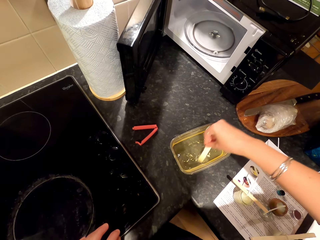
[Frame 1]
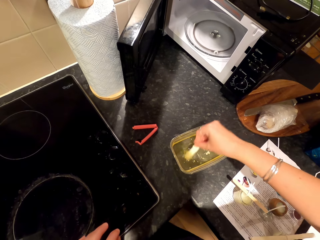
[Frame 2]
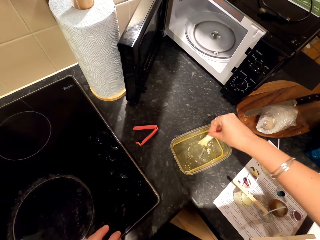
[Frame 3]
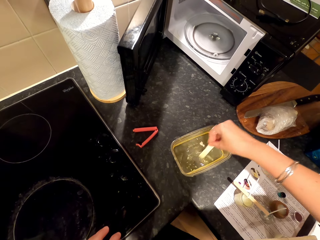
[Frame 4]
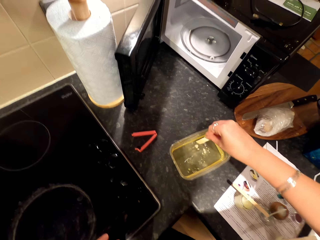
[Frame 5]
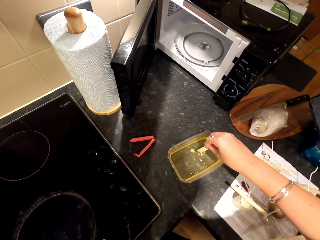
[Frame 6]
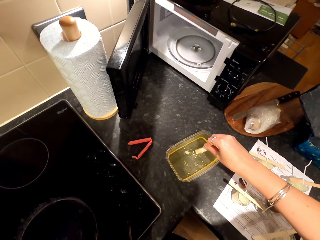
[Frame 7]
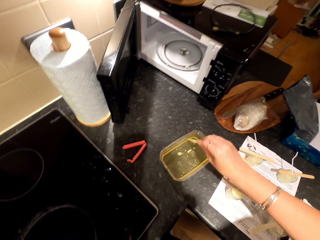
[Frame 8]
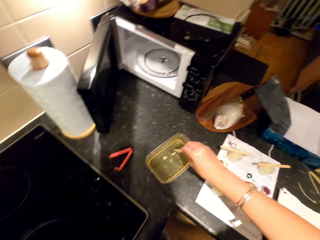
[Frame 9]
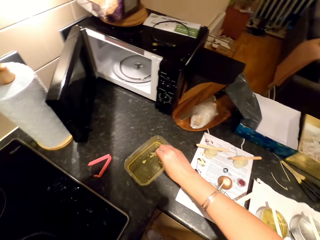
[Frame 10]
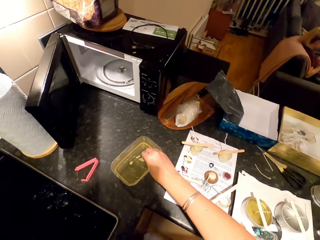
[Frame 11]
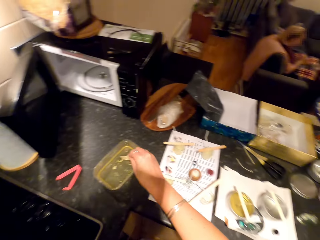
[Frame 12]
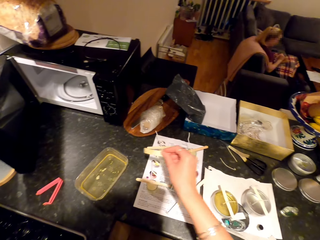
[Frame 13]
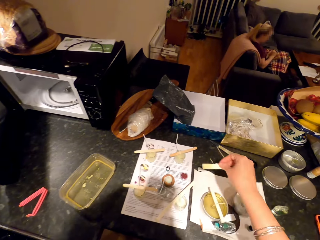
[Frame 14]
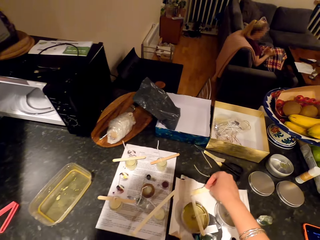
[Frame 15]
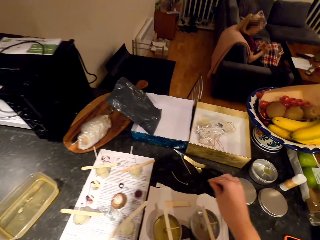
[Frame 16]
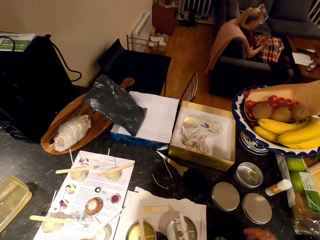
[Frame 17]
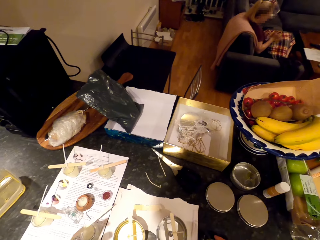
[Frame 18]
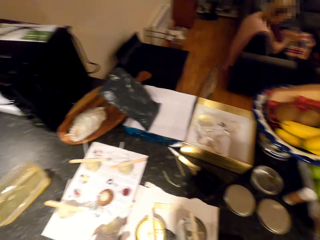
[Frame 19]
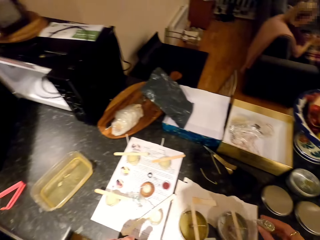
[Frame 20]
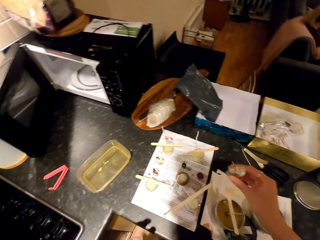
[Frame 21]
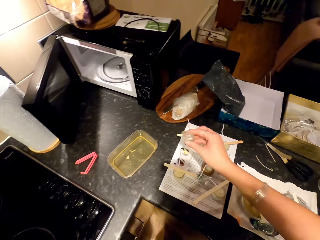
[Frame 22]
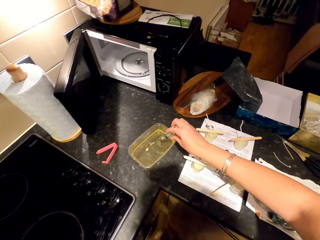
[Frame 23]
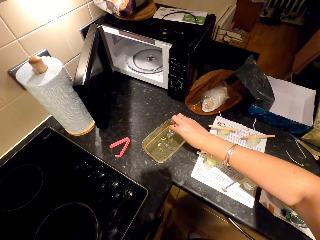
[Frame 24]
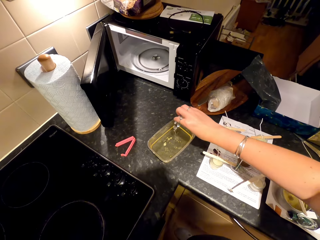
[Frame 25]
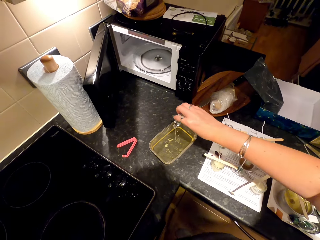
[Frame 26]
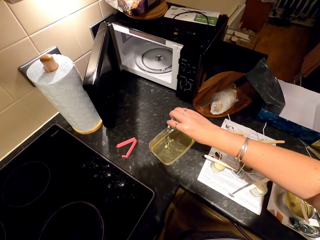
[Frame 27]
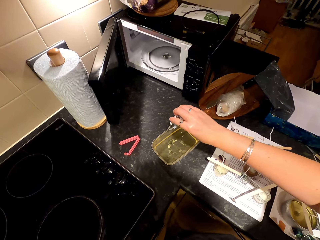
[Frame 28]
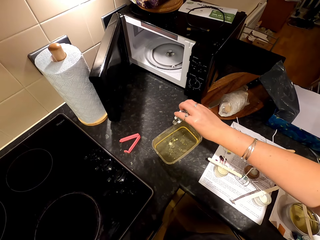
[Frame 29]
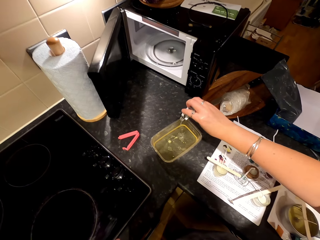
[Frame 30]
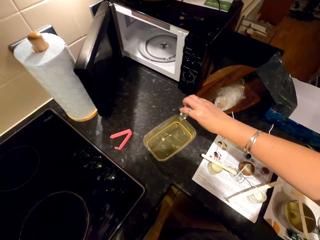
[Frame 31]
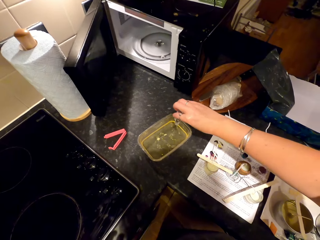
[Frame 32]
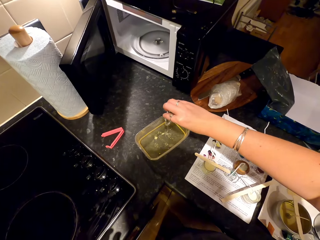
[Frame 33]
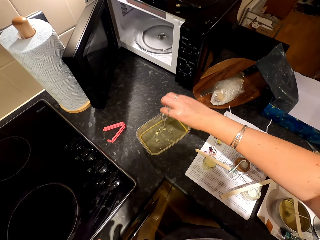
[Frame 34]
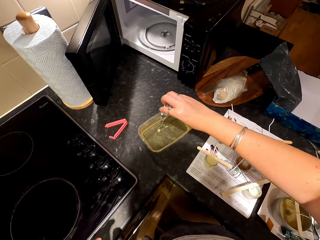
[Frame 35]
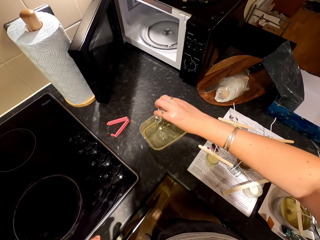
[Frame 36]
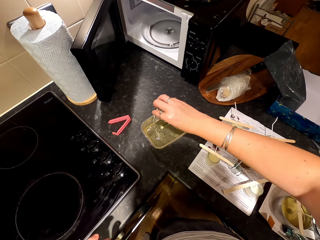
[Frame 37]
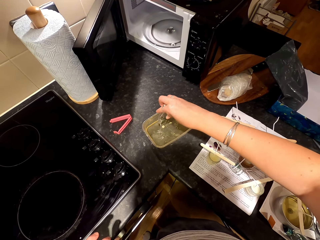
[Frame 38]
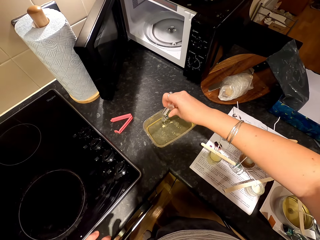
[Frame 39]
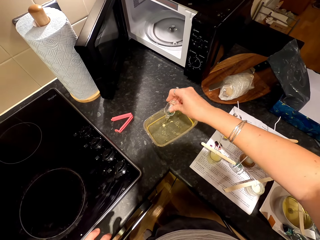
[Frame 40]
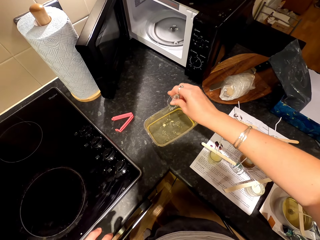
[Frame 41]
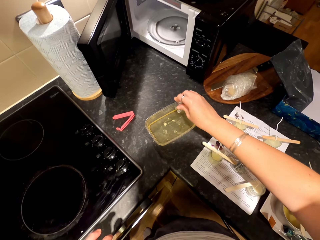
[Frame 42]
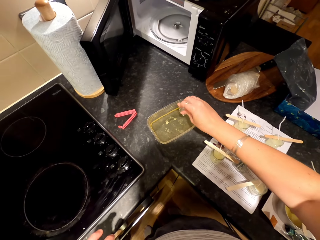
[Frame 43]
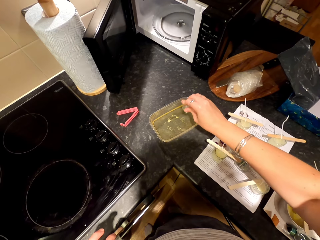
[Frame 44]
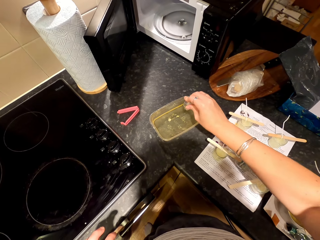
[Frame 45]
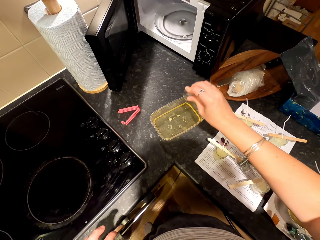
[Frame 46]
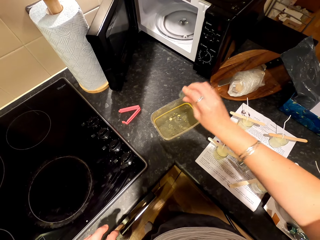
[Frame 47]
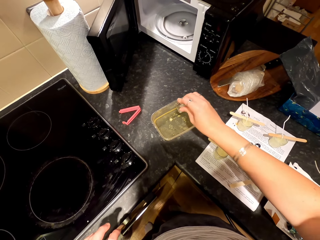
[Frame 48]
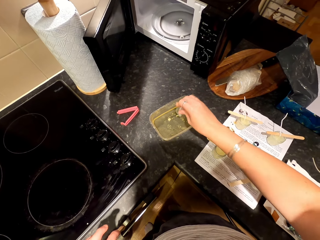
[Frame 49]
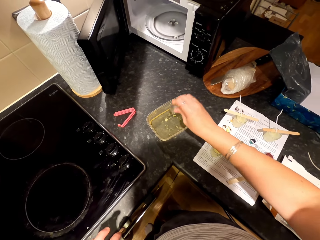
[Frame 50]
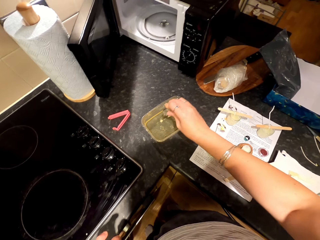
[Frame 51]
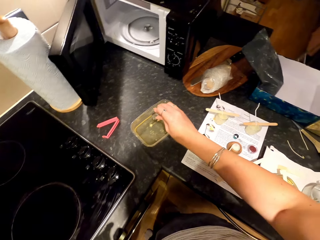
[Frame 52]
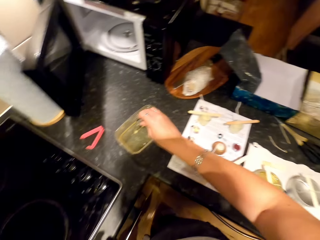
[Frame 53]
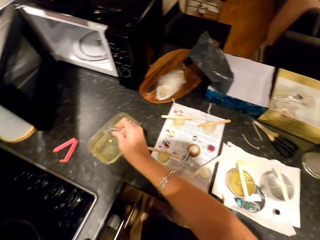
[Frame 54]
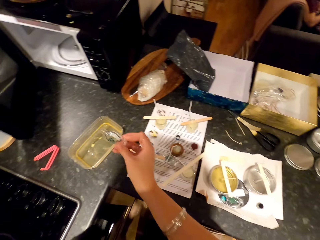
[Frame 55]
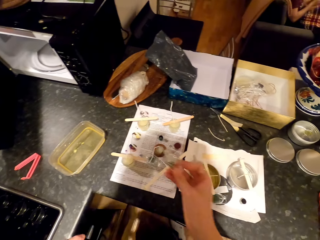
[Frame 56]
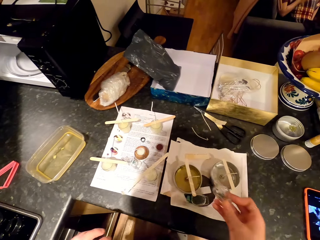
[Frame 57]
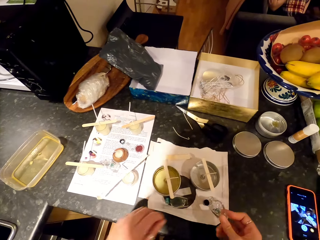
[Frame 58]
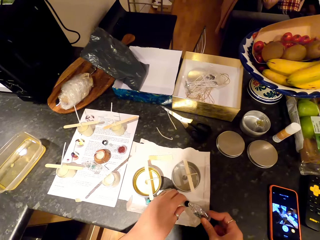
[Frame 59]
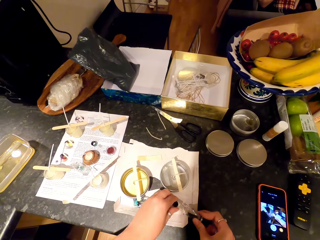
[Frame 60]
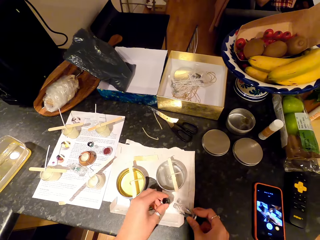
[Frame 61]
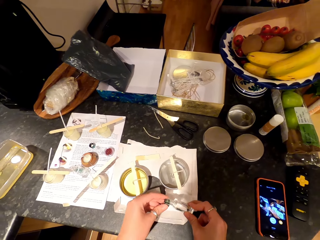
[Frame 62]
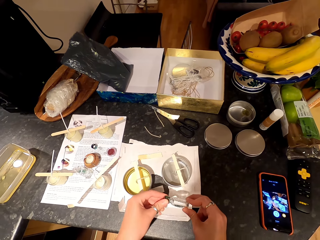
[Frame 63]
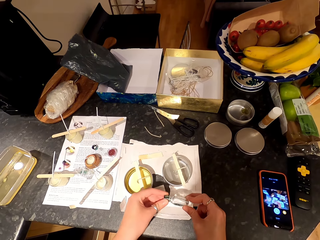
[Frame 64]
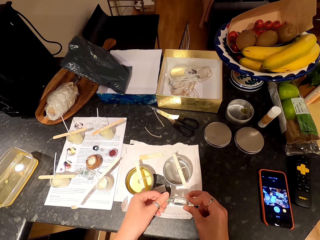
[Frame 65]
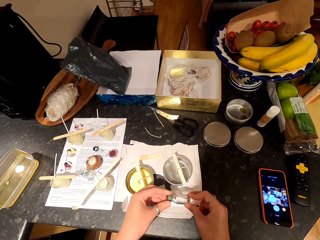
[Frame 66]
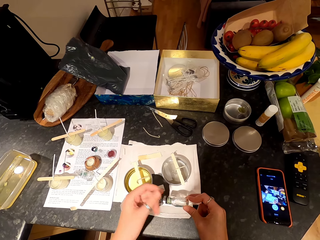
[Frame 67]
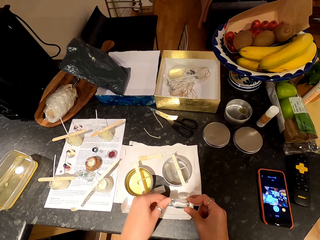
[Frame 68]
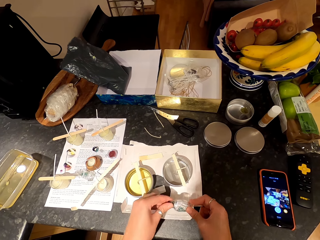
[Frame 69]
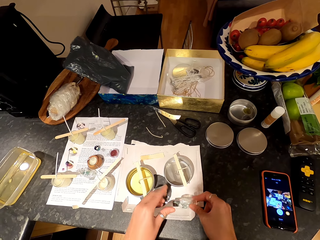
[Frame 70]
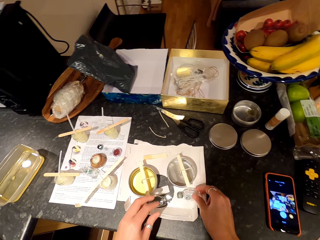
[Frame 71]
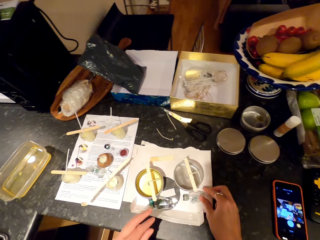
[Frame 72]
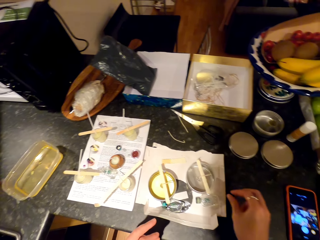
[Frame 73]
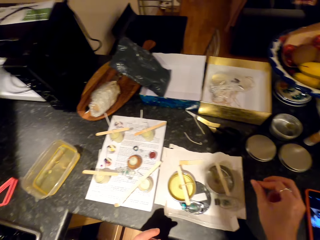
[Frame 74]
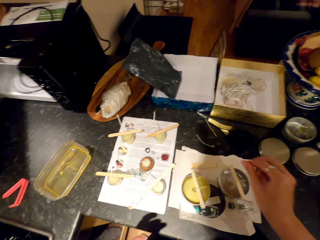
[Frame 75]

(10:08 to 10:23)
The camera wearer shakes a popsicle stick or stir bar. They withdraw the stir bar. A woman scoops something in the dish with a spoon. The camera wearer puts the popsicle stick on the paper. They move around. They pick up an ingredient. They pour the ingredient into the bowl. They return the ingredient. The woman sits on the couch. The camera wearer picks up a lid on the paper. They close the ingredient bottle using the top. They put the ingredient bottle on the countertop.

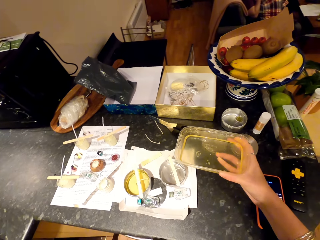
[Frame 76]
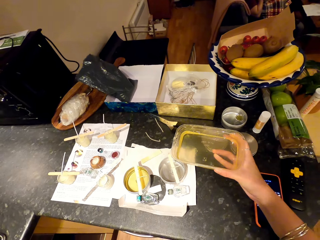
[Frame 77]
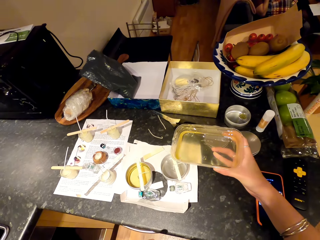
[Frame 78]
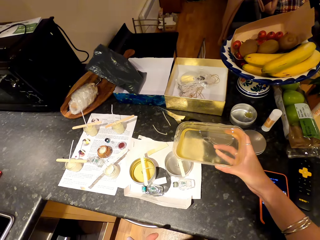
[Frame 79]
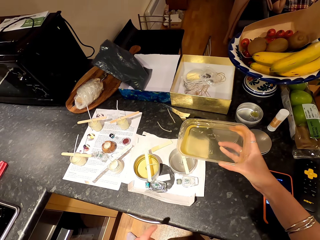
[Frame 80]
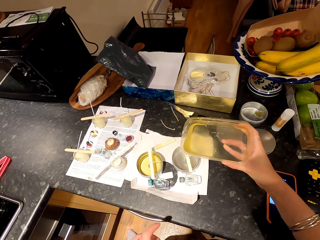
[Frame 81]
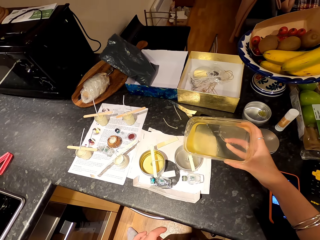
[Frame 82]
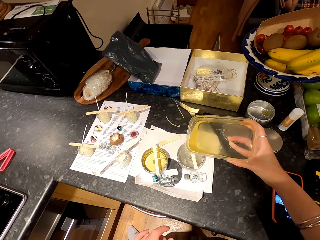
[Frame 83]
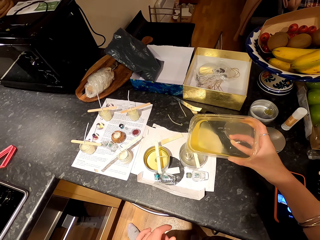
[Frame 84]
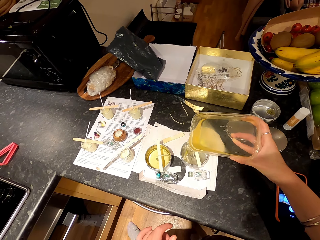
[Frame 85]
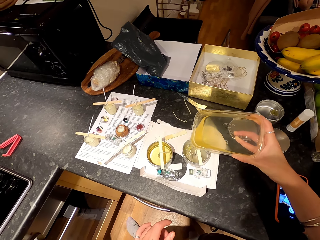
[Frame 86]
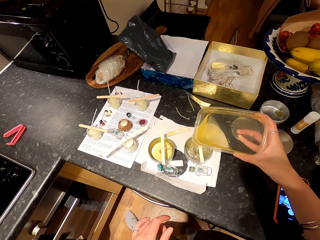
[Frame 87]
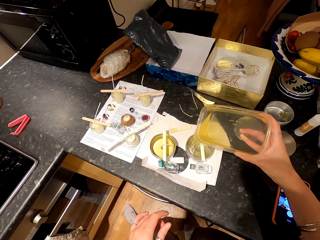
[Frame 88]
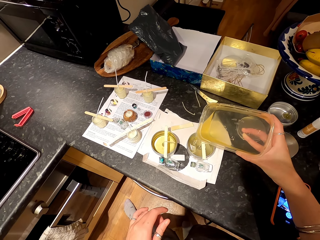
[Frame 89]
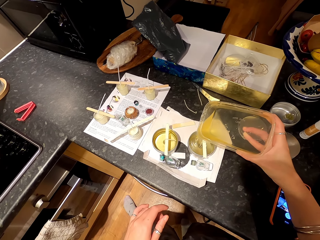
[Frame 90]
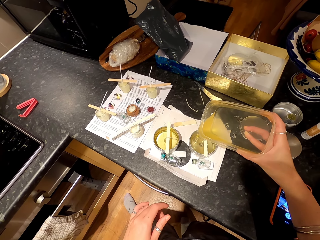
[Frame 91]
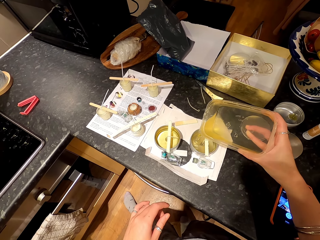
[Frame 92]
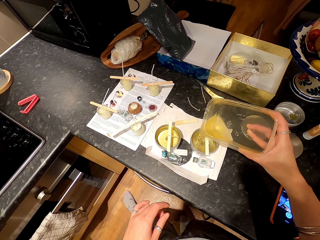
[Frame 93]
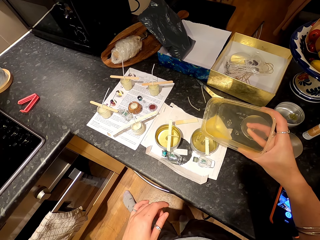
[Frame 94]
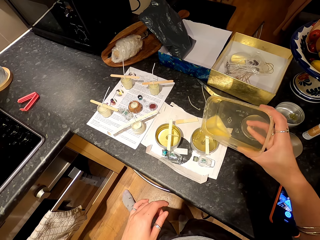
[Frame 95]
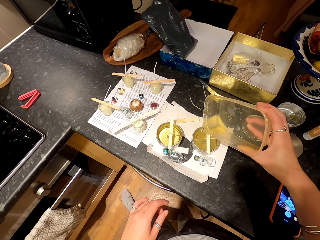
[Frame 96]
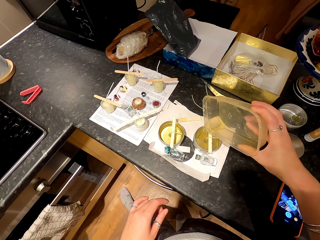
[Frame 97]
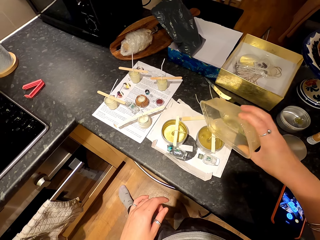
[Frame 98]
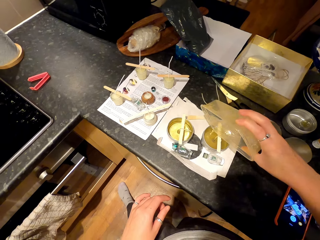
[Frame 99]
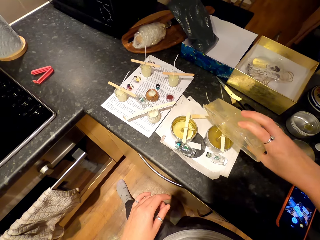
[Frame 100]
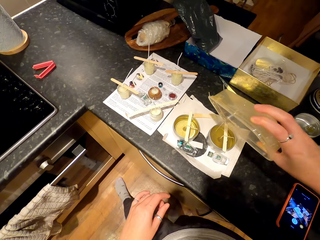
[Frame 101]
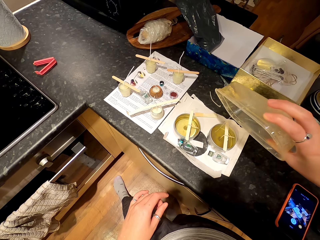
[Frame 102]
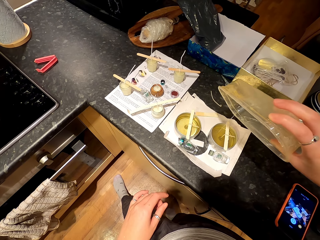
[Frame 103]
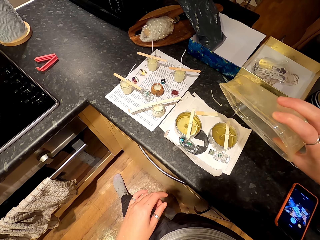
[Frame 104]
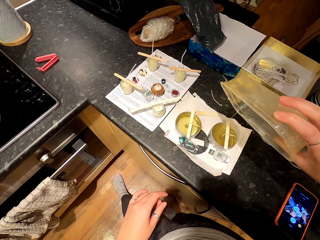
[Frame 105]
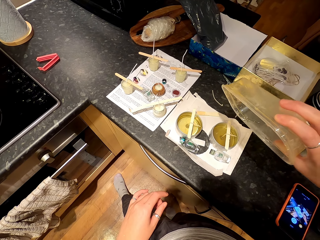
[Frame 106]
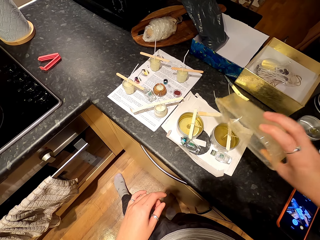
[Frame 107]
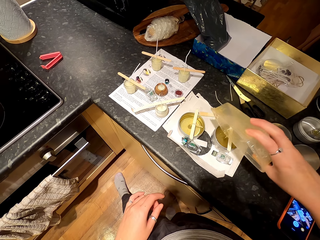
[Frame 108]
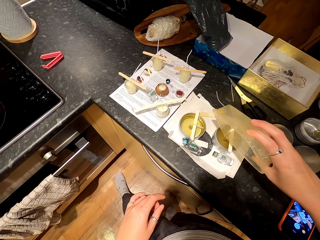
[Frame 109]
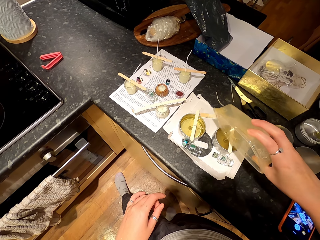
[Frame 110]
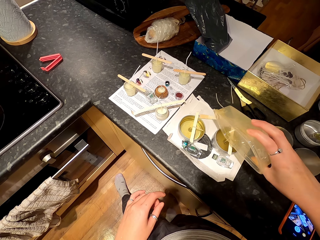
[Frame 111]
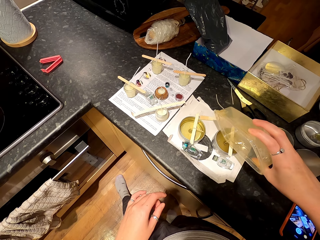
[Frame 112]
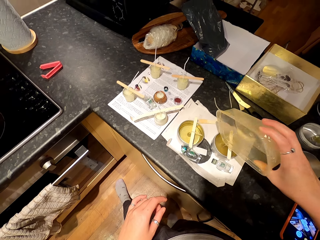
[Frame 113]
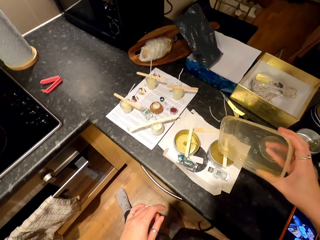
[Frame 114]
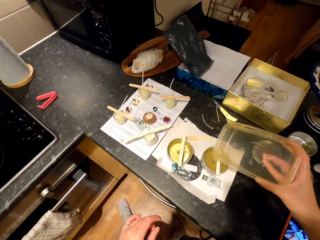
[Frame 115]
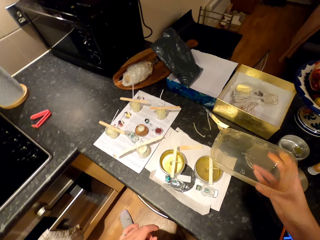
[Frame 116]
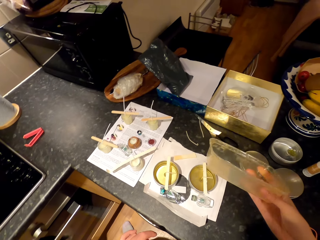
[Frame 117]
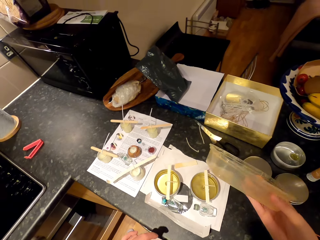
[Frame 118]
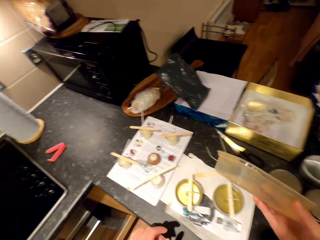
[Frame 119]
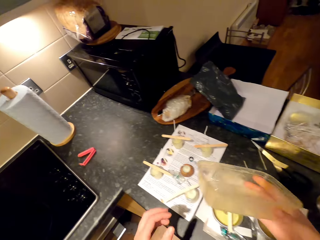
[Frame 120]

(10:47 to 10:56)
The camera wearer puts wax in the candle container. They shake the bowl.
